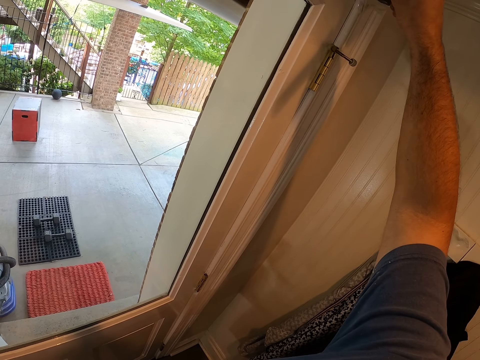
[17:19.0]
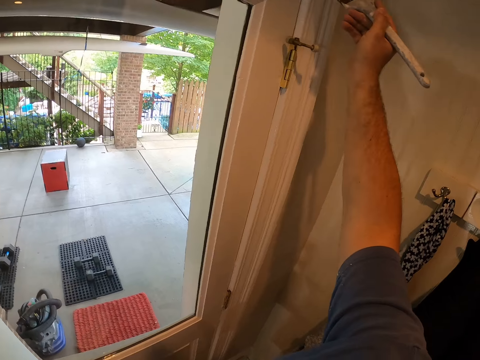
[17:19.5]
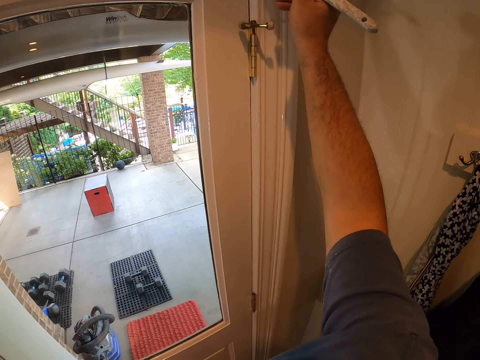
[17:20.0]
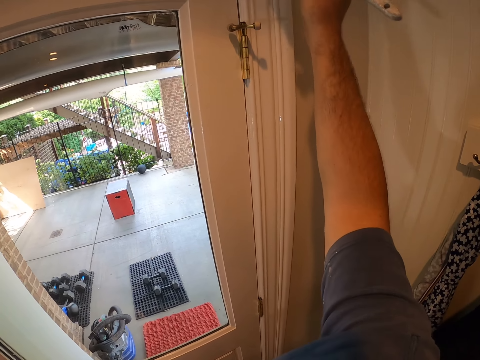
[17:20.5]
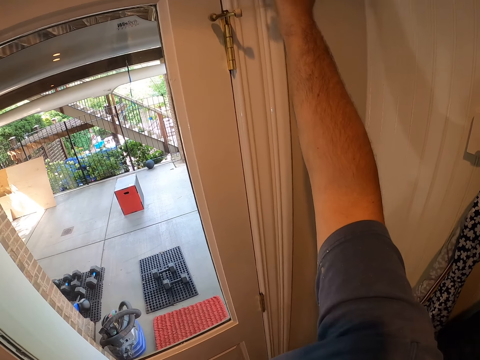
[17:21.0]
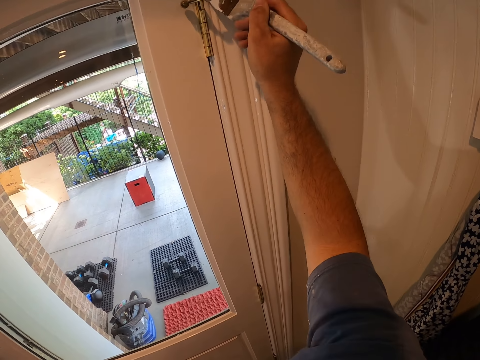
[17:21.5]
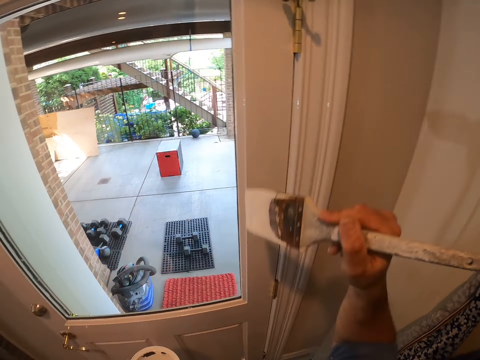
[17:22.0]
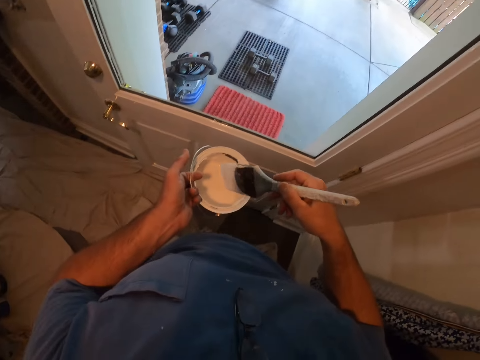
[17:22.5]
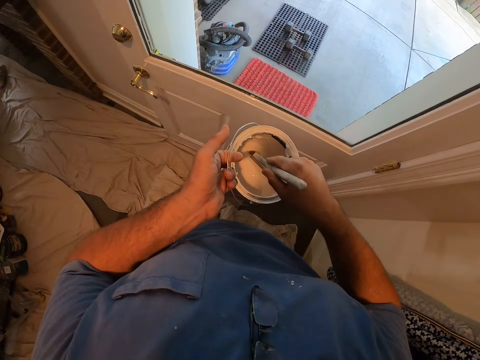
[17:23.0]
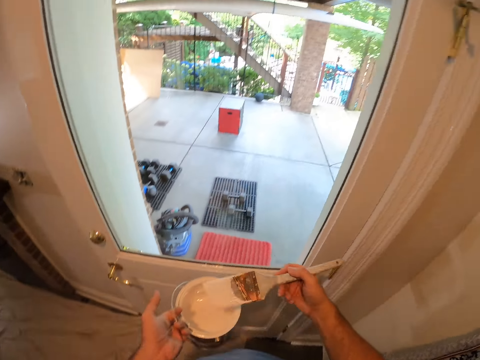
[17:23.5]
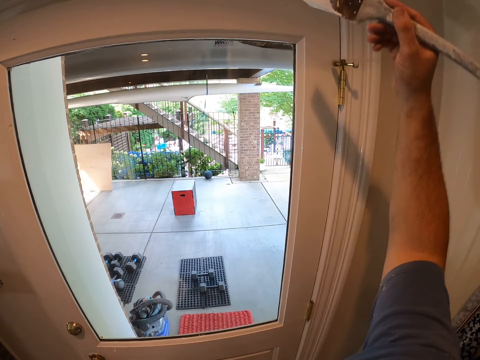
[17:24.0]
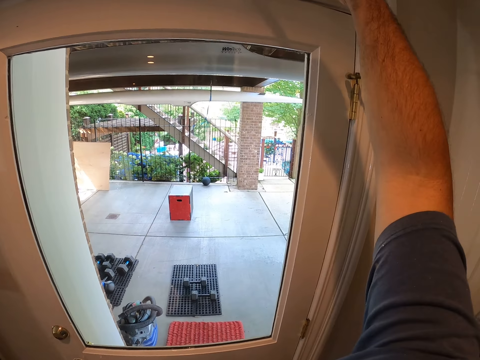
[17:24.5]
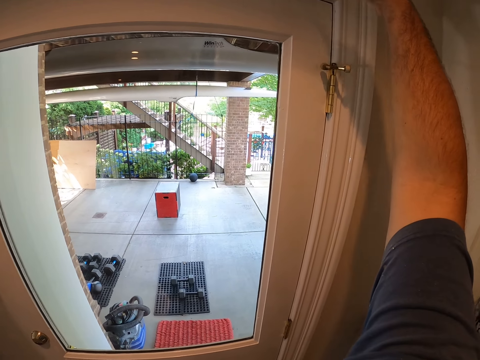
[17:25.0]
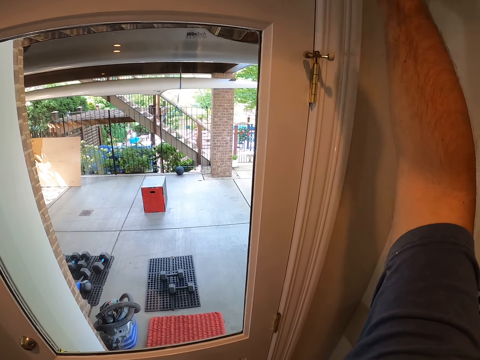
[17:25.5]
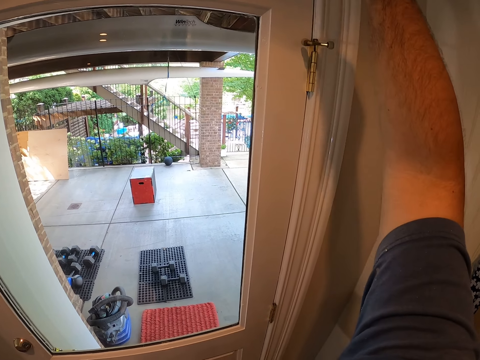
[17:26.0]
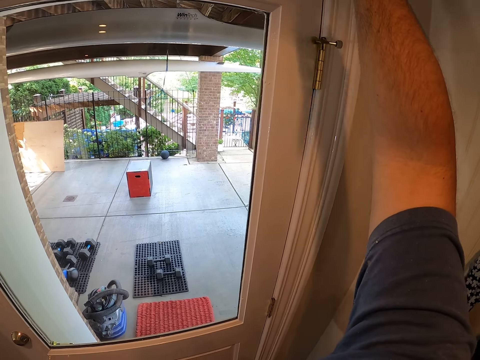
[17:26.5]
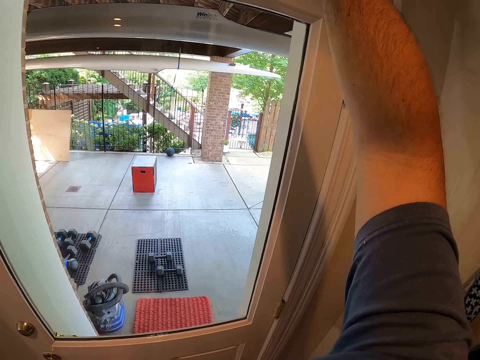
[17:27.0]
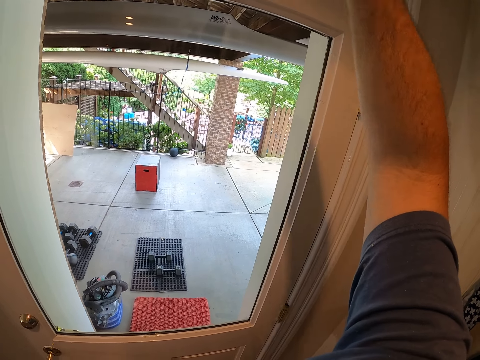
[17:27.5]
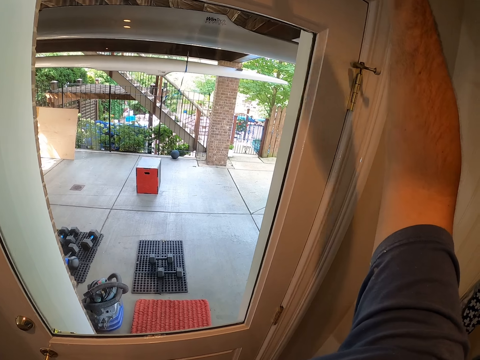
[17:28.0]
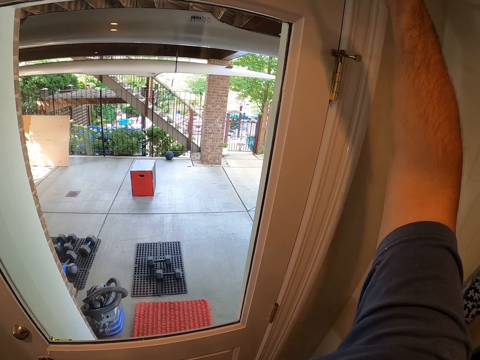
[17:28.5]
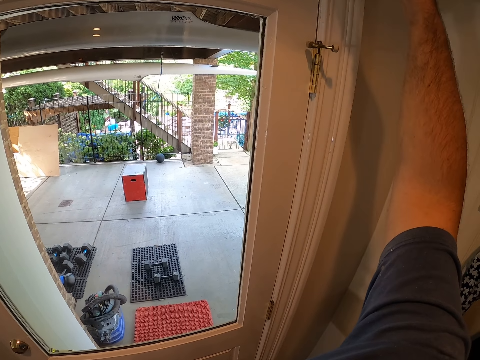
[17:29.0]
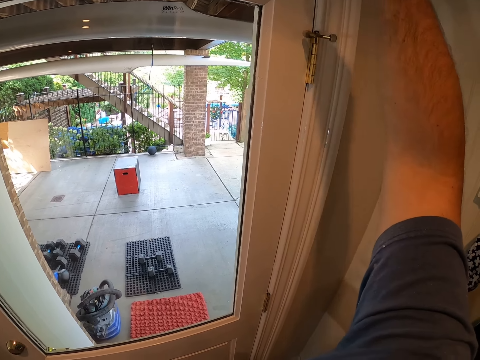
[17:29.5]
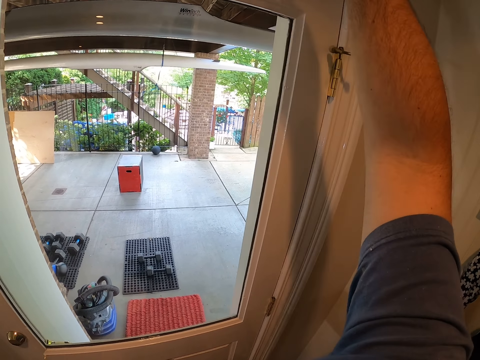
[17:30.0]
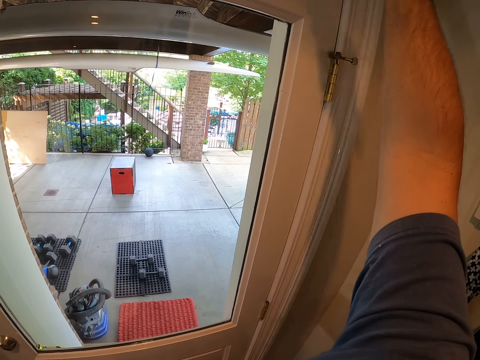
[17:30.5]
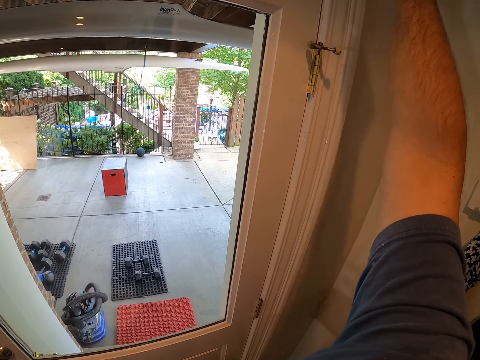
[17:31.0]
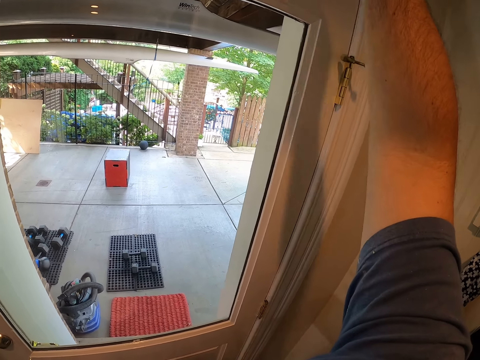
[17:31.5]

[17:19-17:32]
The camera wearer dips the paint brush into the bucket of paint. They continue painting the door frame with the paint brush.

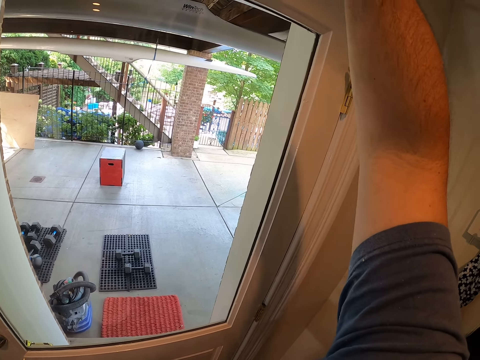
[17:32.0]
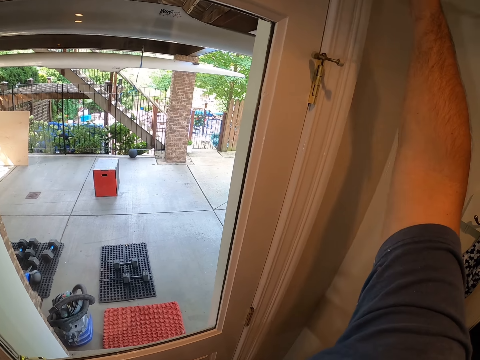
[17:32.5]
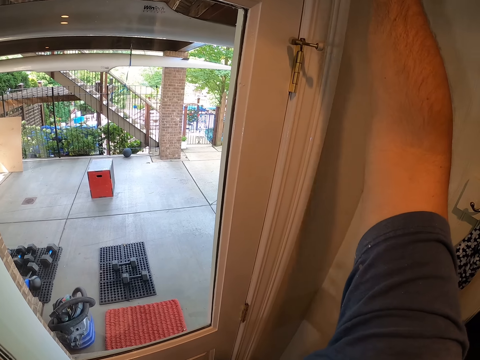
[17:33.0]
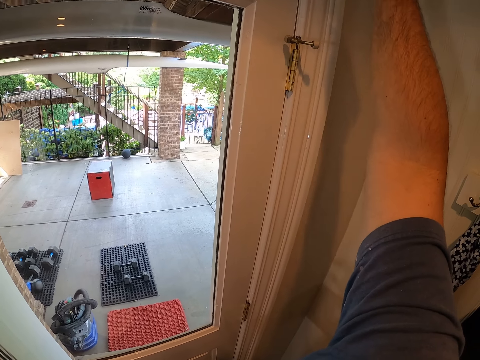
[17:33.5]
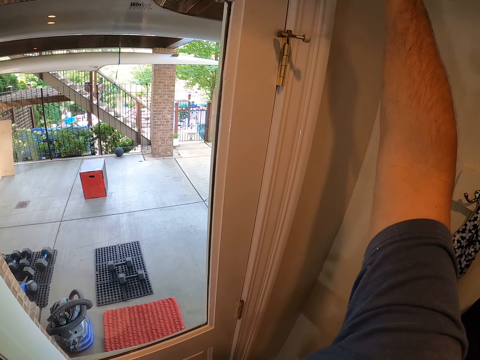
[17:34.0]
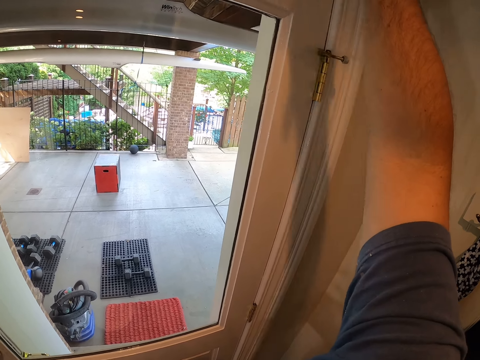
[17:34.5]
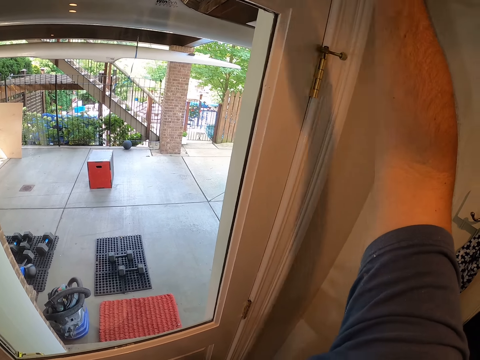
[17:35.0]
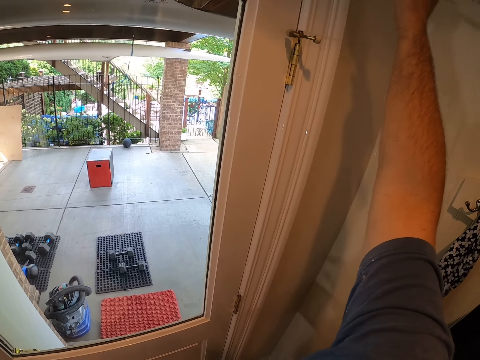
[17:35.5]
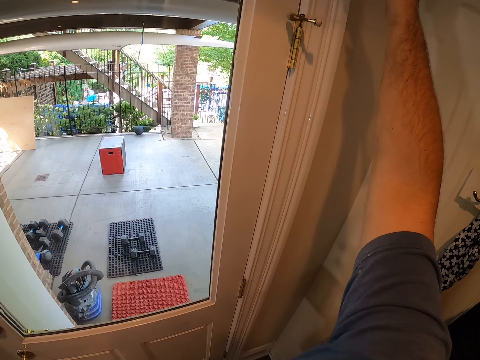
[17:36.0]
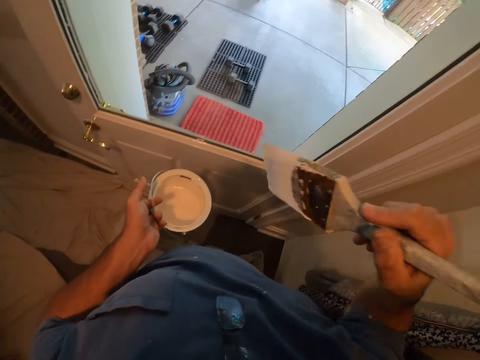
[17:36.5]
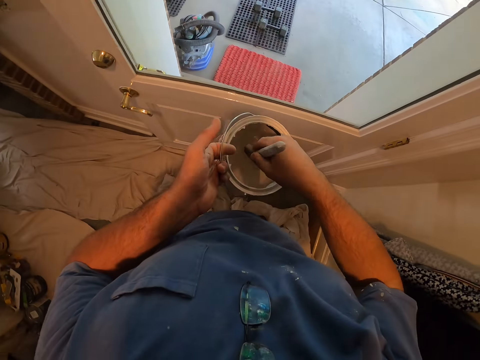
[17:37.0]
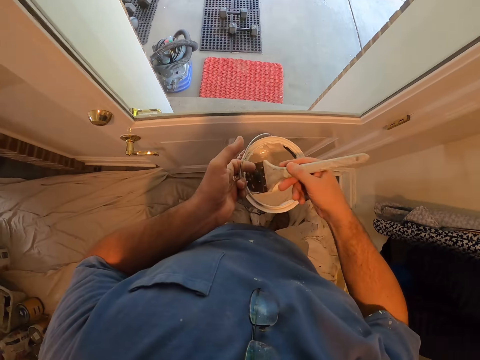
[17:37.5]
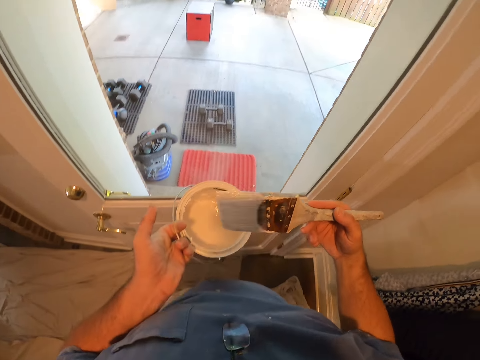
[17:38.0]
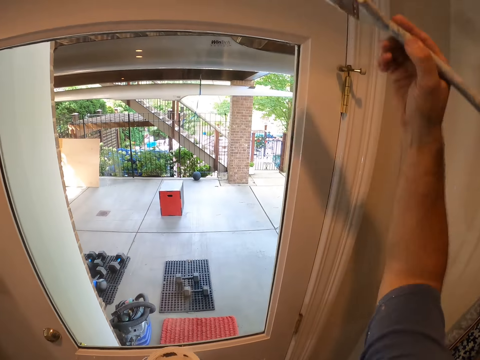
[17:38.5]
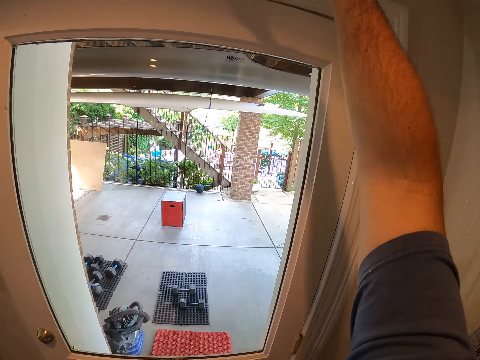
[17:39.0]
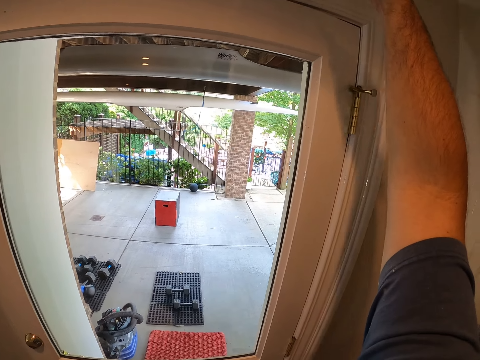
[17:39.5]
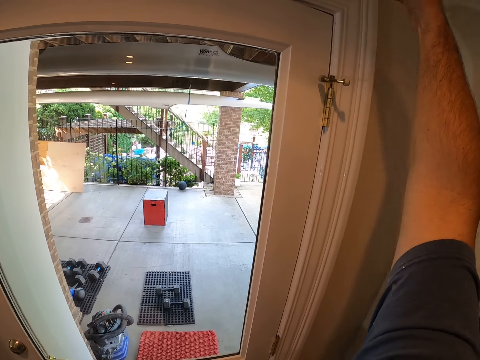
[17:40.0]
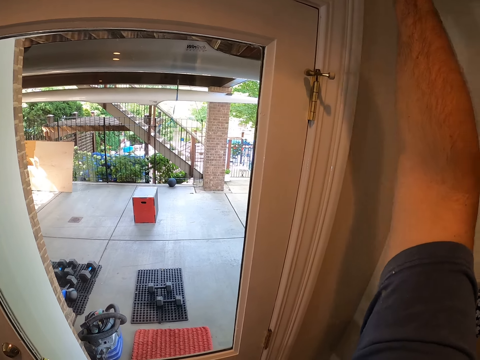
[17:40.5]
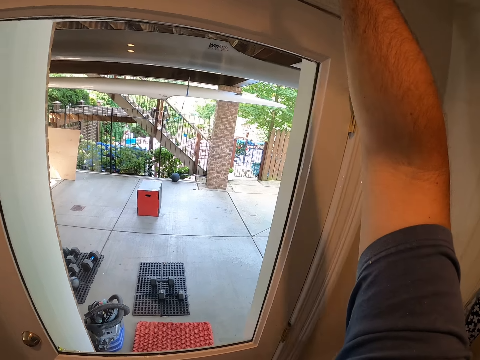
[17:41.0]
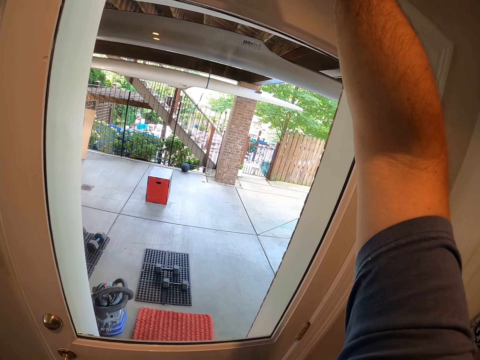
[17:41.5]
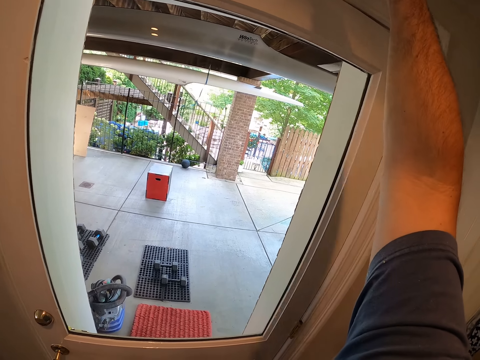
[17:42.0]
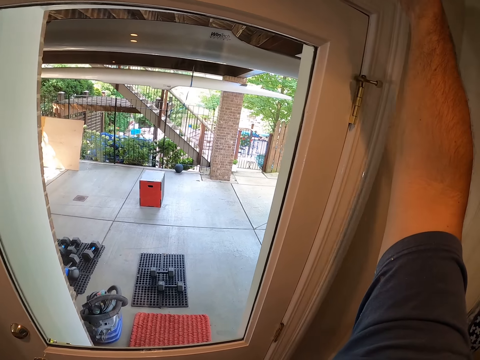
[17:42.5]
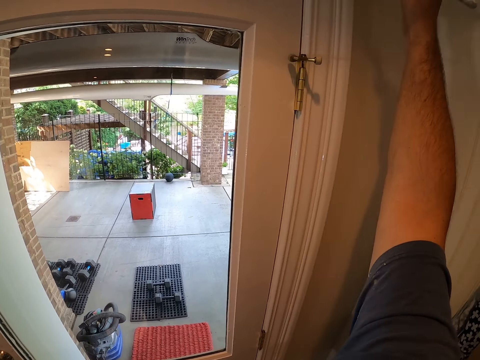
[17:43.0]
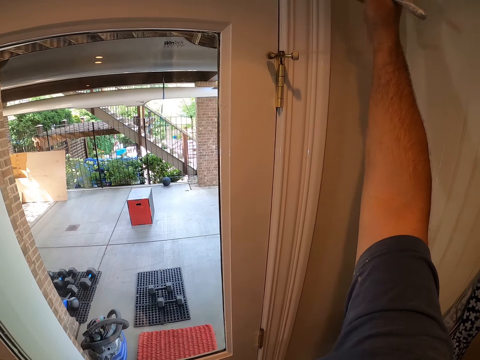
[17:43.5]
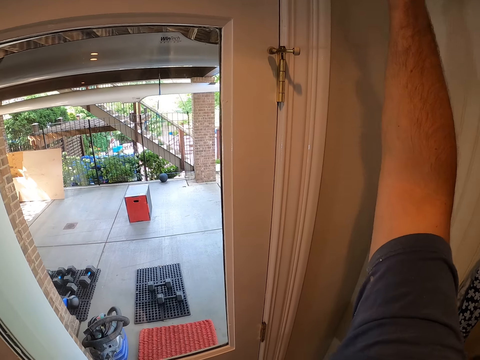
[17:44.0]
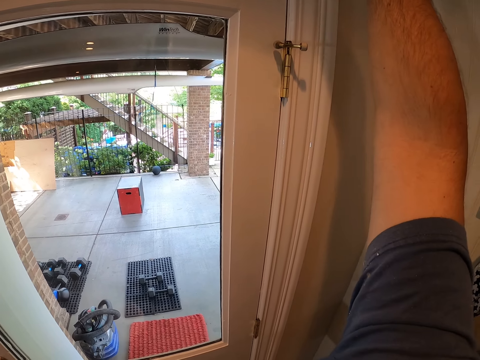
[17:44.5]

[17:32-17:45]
The camera wearer dips the paint brush into the bucket of paint. They continue painting the door frame with the paint brush.
